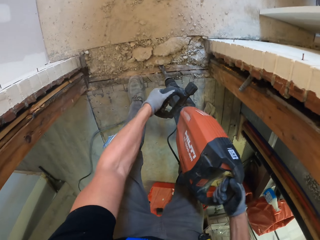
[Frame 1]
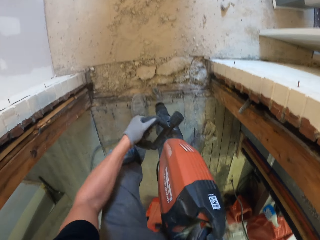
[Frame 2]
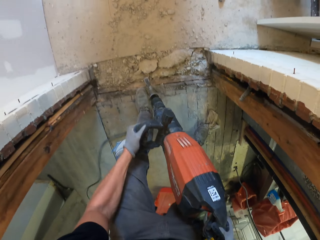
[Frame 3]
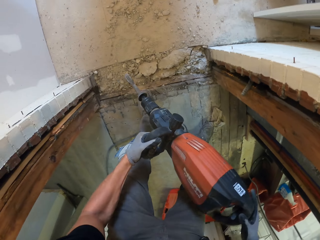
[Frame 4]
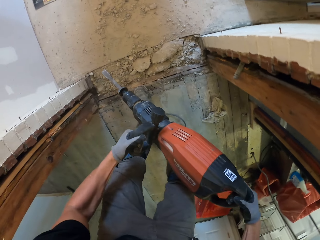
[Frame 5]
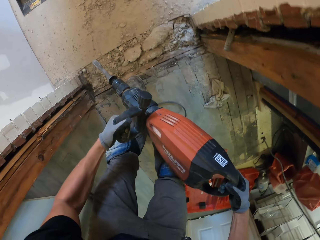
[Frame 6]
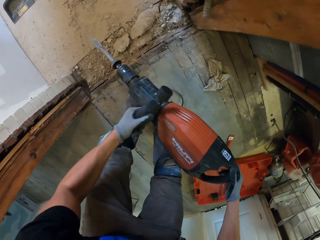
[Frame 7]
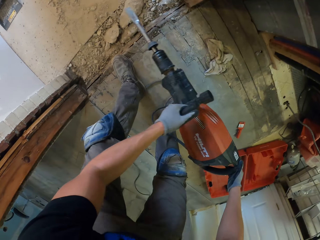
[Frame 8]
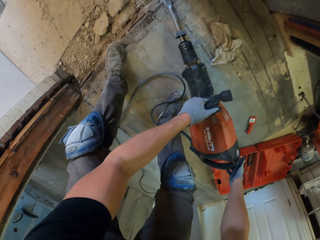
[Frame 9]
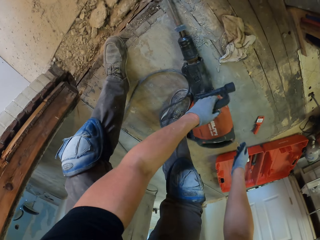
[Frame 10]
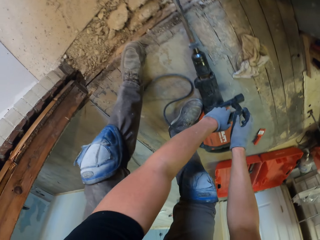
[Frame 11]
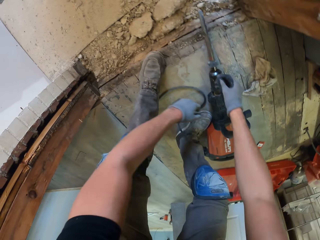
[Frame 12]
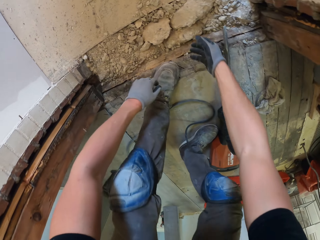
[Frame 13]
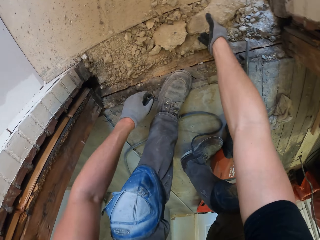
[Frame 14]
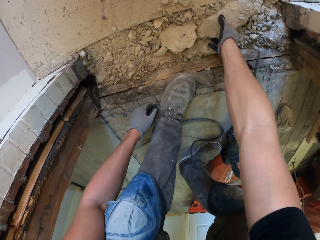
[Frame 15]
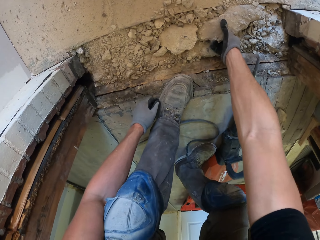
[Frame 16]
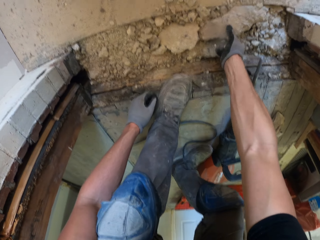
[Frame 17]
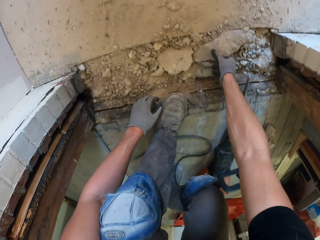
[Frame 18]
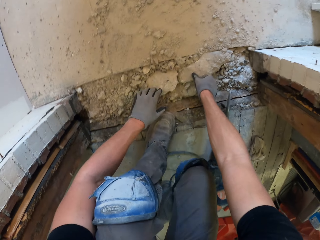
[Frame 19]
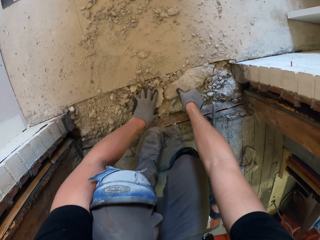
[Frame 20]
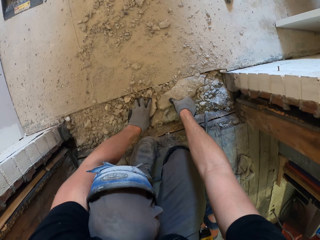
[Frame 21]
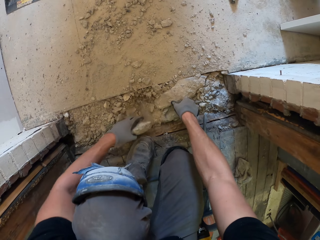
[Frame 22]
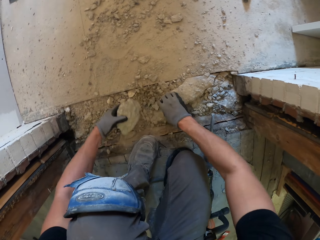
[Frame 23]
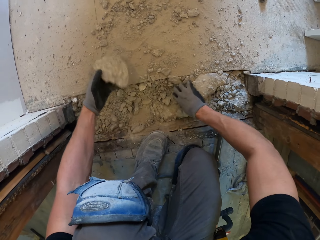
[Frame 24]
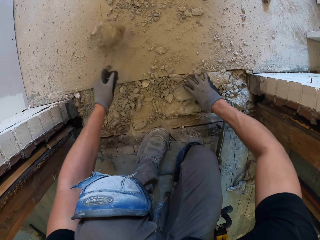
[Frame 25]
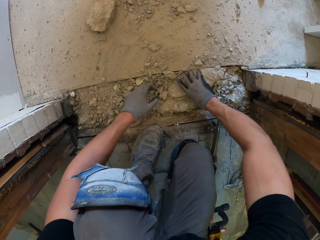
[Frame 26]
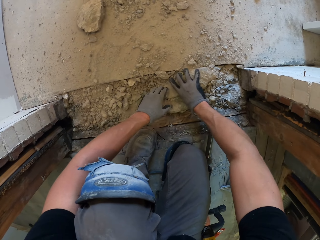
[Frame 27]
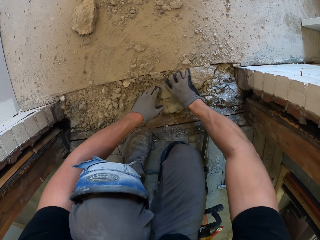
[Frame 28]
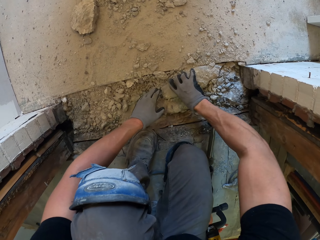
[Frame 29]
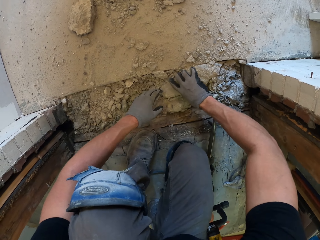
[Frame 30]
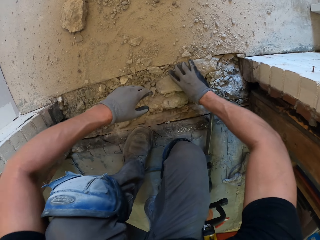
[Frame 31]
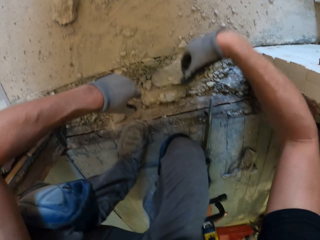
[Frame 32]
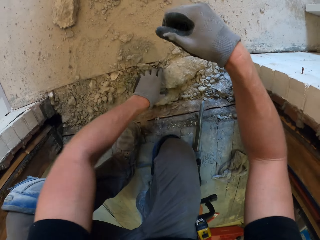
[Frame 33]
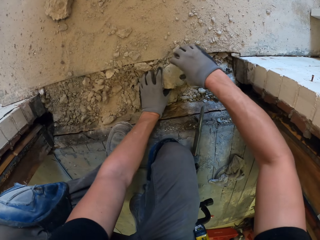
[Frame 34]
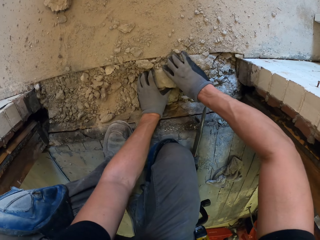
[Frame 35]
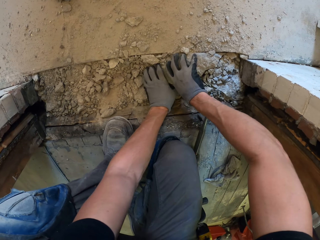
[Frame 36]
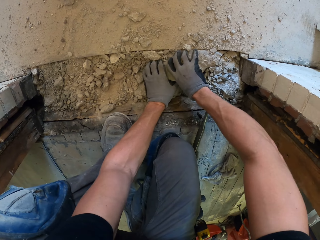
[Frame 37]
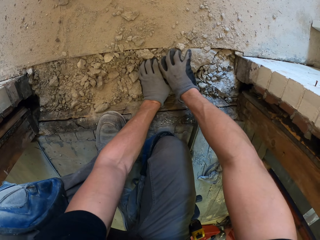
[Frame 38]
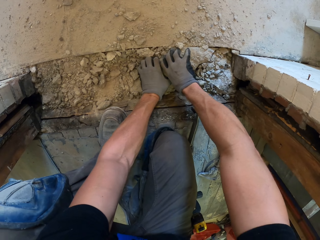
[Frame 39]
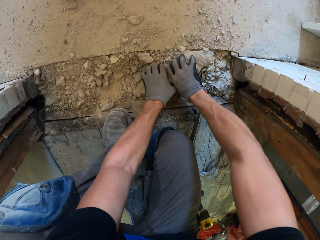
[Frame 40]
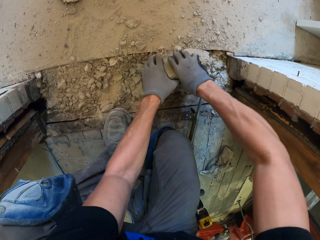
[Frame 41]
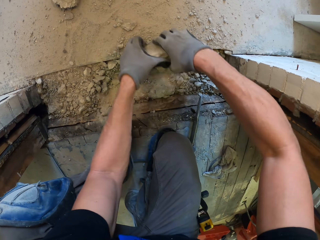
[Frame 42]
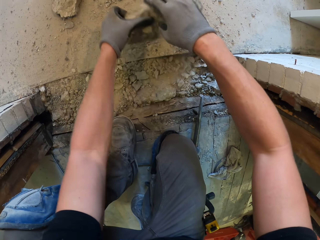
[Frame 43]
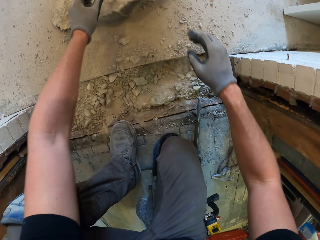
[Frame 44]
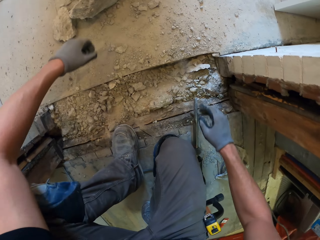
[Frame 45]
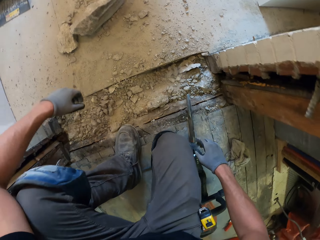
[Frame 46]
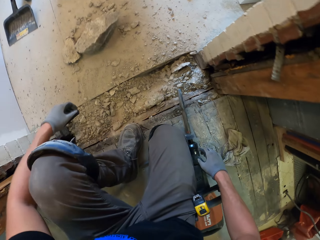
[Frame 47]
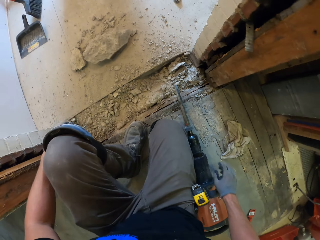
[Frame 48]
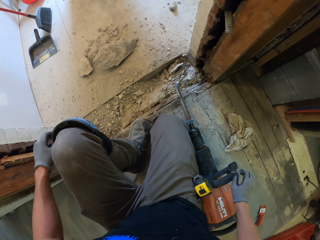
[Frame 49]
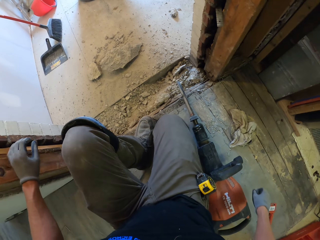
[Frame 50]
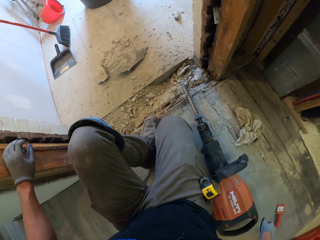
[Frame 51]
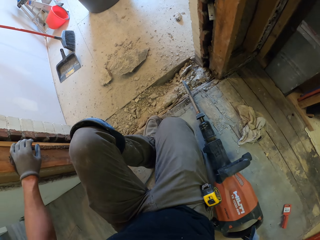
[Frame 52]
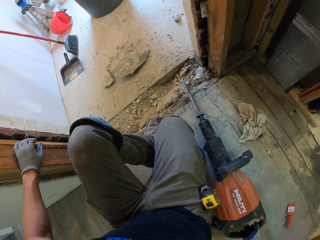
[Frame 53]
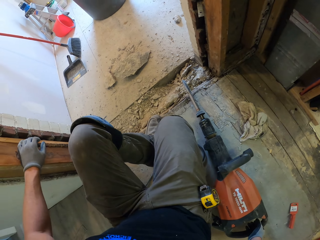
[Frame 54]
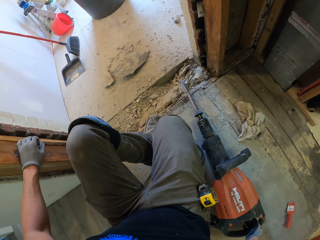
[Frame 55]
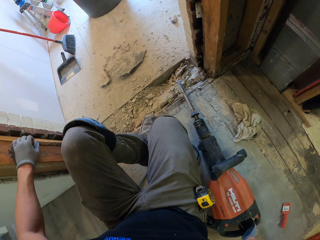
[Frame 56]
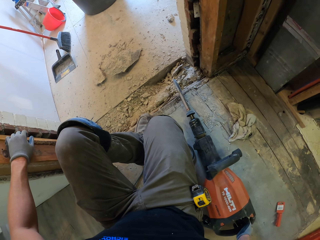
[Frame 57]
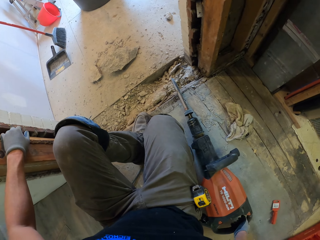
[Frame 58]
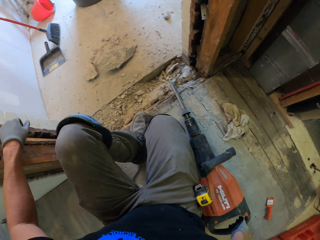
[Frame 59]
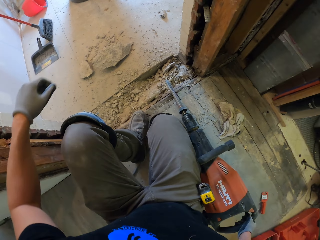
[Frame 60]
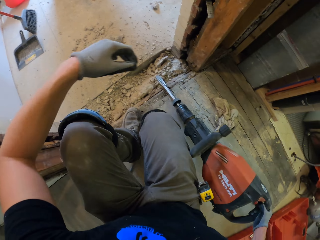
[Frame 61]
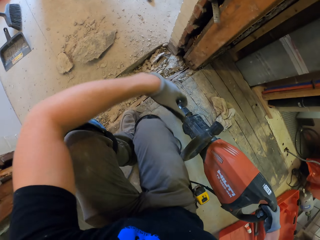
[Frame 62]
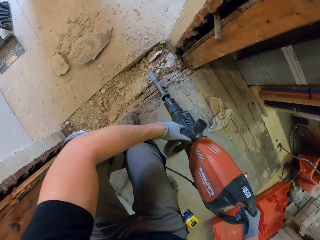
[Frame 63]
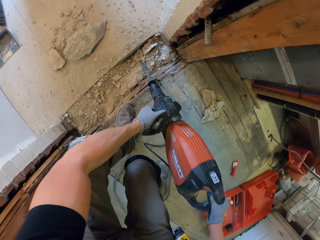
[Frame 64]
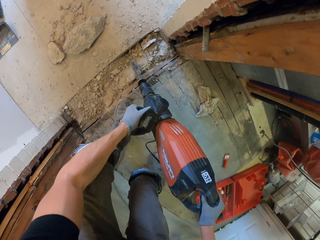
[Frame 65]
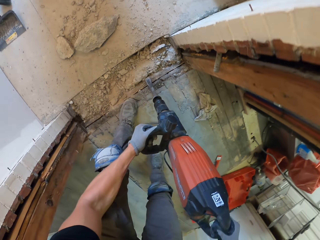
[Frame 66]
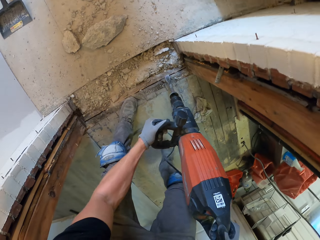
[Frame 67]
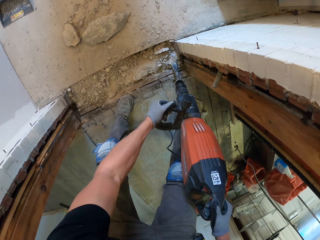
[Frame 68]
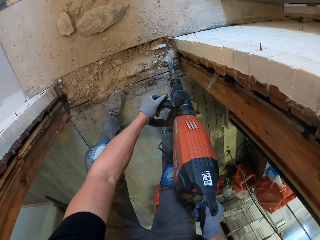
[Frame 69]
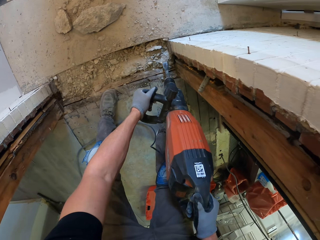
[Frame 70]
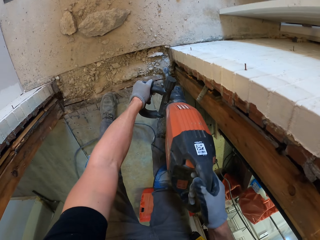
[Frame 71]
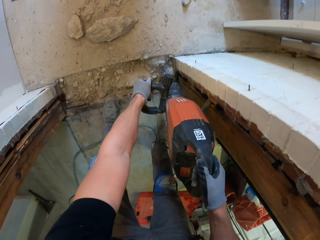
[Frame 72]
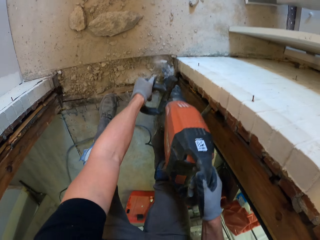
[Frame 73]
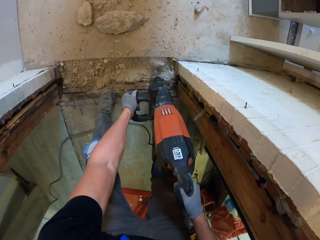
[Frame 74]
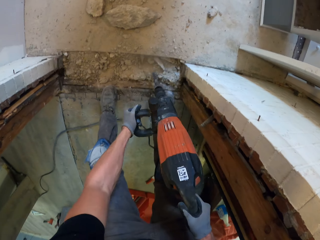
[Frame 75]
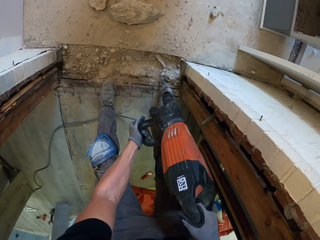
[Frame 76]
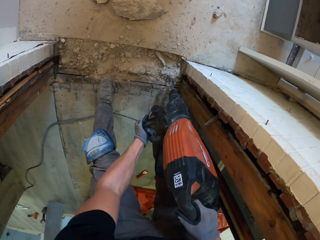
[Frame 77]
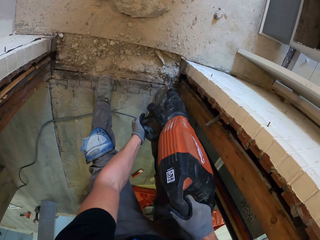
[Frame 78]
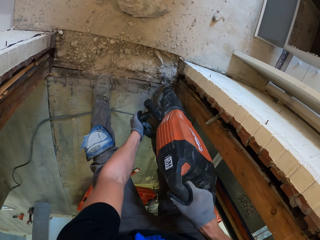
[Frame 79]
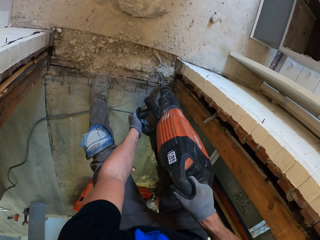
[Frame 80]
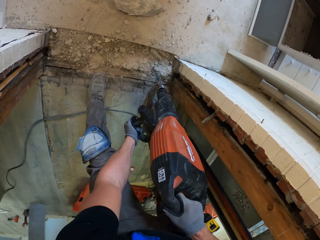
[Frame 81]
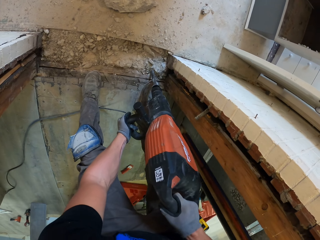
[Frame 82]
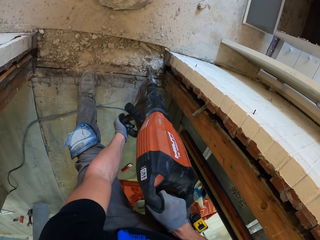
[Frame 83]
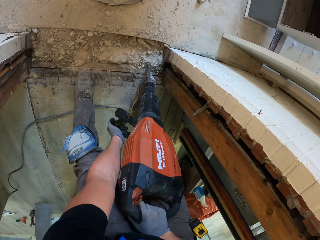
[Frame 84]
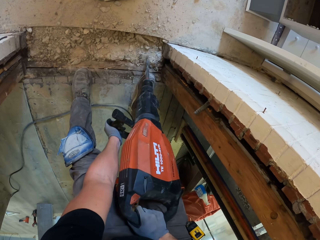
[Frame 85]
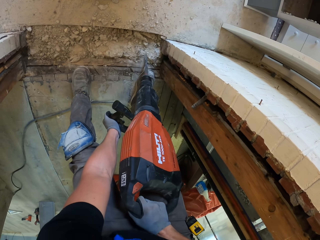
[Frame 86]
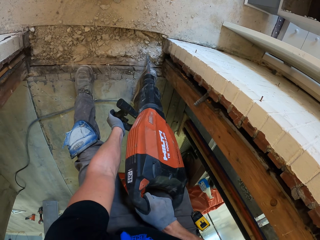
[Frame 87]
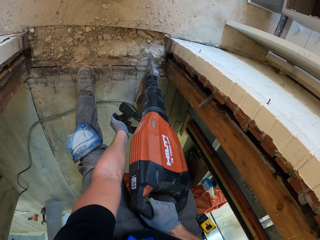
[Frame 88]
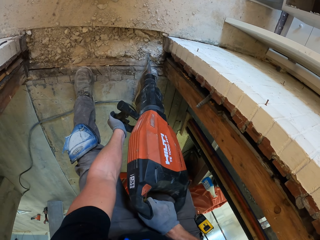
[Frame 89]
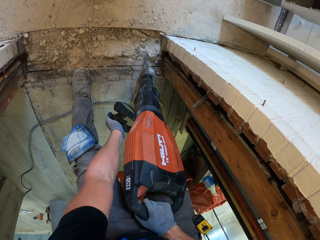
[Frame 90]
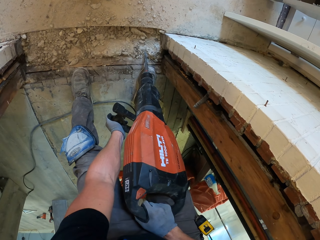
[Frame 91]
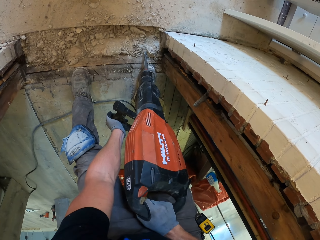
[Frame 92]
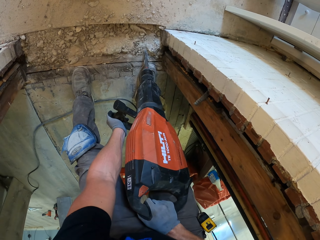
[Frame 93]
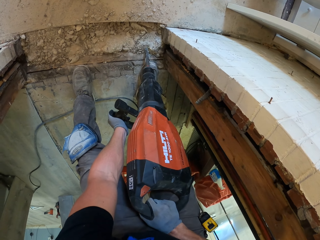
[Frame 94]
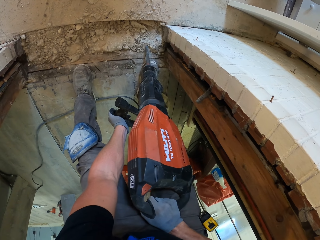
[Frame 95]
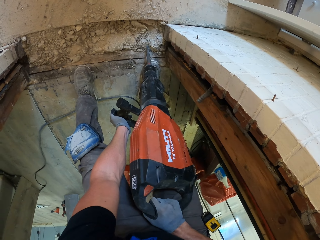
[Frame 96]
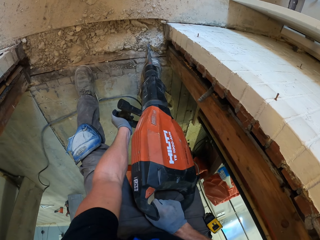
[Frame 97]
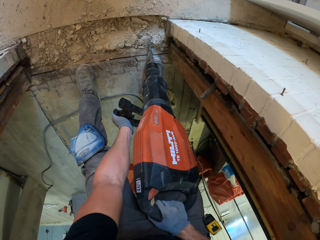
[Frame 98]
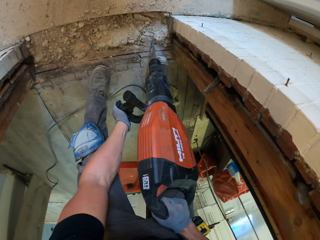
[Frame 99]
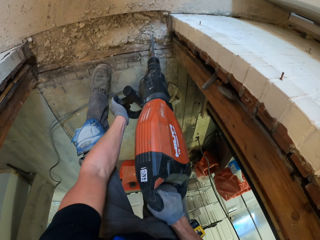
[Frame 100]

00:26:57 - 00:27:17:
The camera wearer puts the demolition jackhammer machine on the floor. They remove the broken concrete on the floor. They put the broken concrete on the floor. They take the demolition jackhammer machine. They drill the floor. They break the concrete.

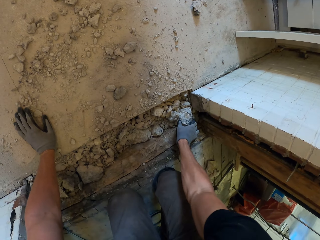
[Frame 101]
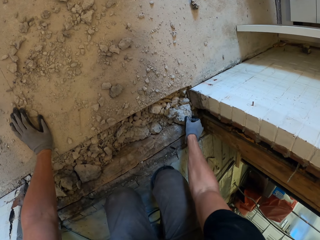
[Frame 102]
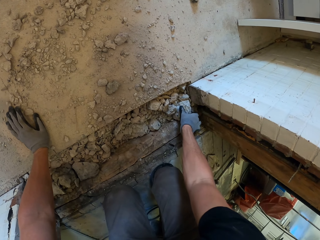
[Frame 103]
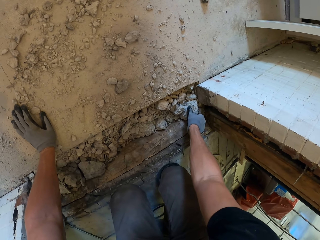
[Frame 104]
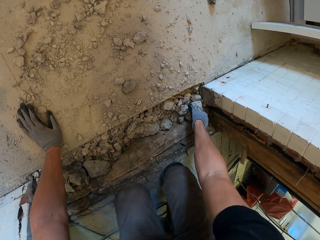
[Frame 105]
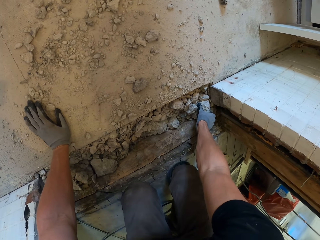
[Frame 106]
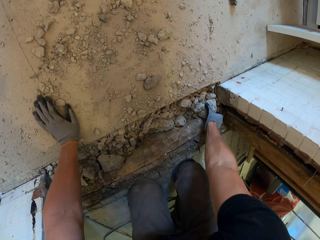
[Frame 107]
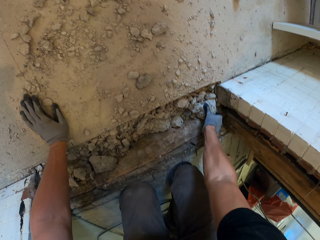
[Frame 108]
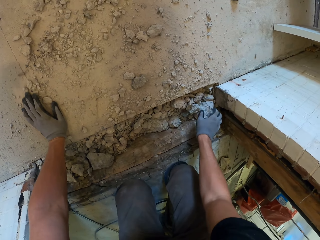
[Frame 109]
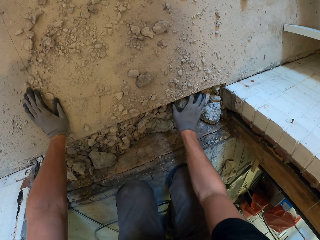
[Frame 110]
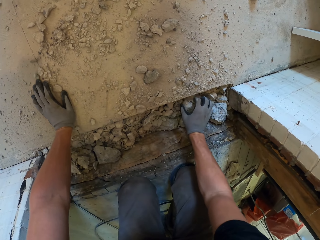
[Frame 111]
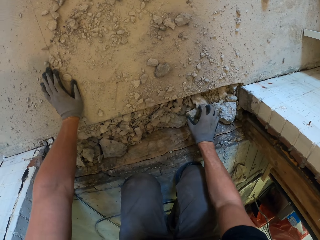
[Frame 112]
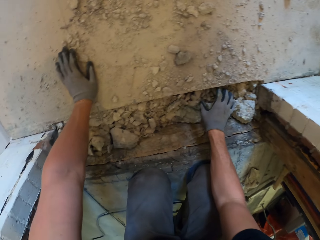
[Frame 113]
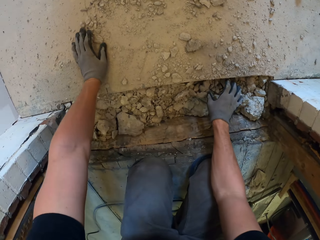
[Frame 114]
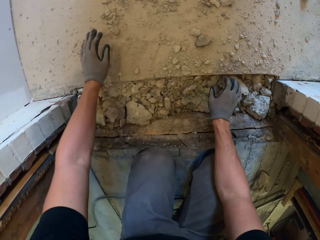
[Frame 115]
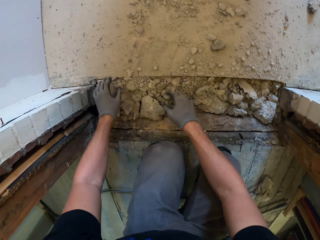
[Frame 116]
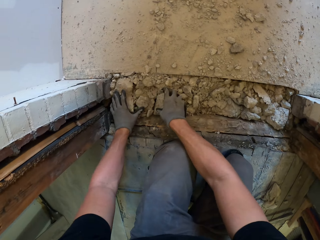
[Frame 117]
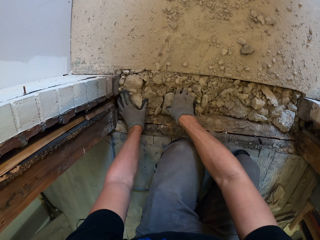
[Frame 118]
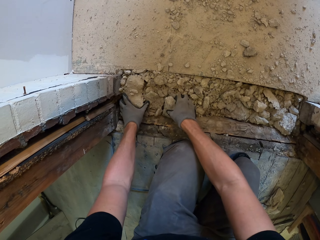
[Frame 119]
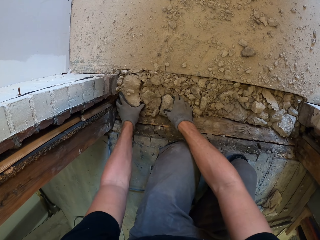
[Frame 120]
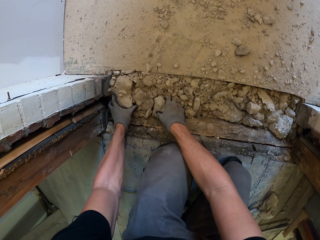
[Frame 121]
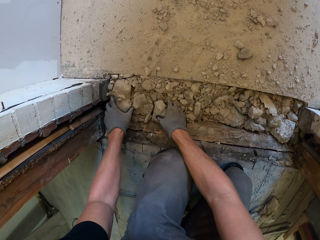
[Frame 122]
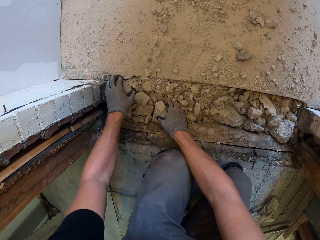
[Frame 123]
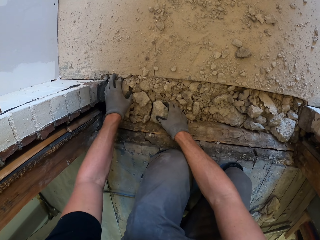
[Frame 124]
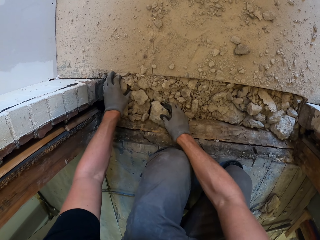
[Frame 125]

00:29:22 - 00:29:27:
The camera wearer removes the broken concrete on the floor.
